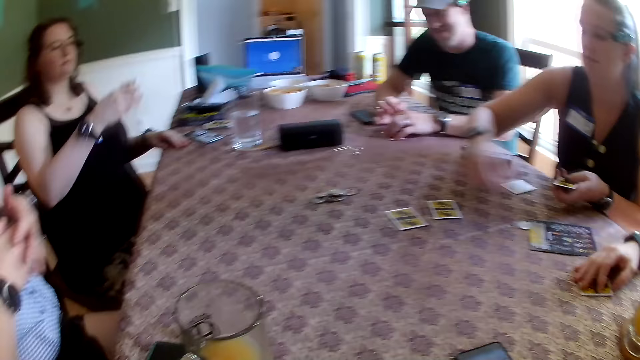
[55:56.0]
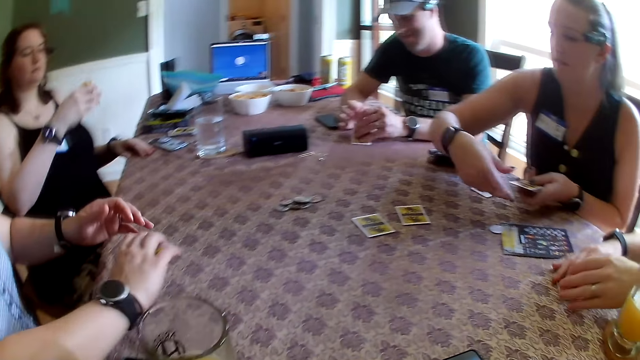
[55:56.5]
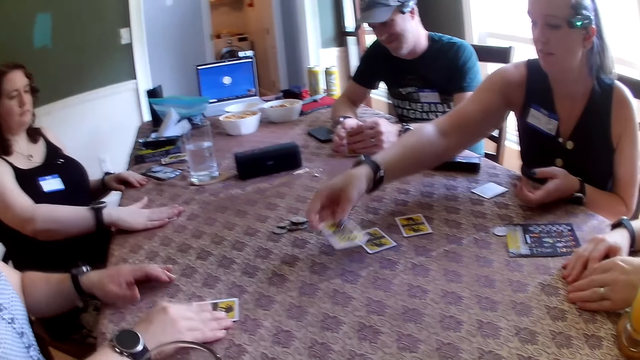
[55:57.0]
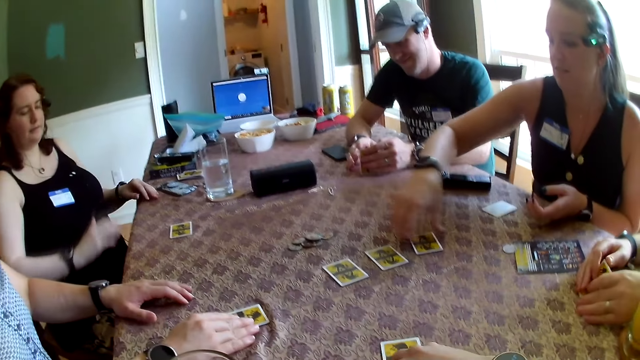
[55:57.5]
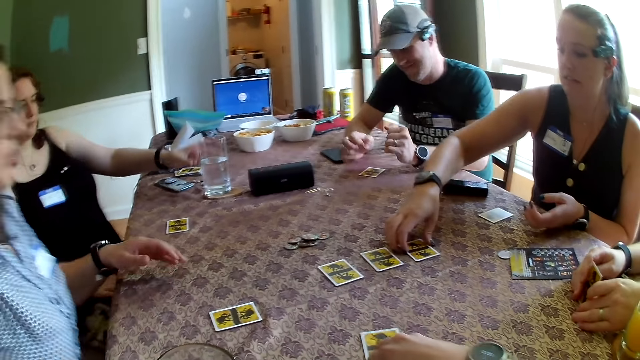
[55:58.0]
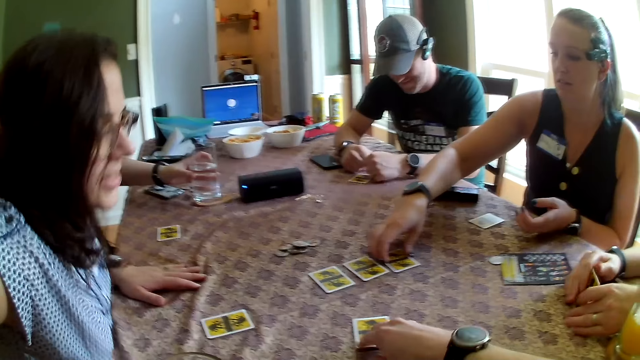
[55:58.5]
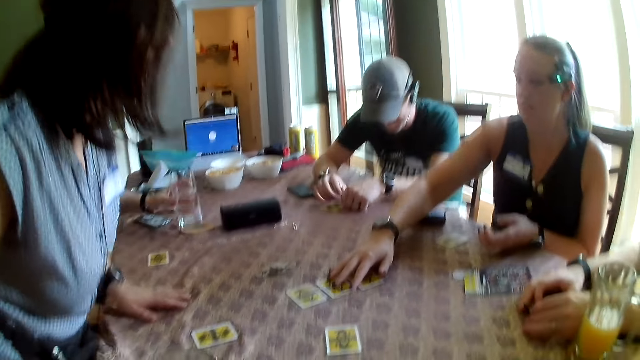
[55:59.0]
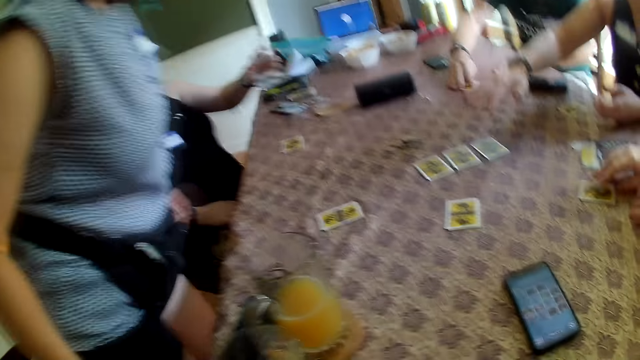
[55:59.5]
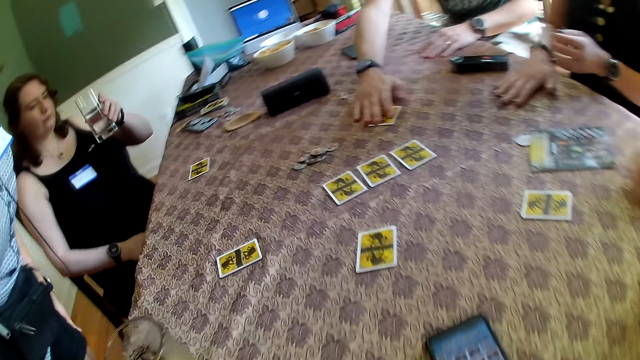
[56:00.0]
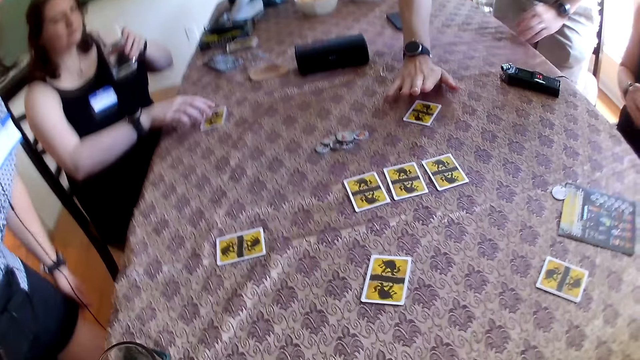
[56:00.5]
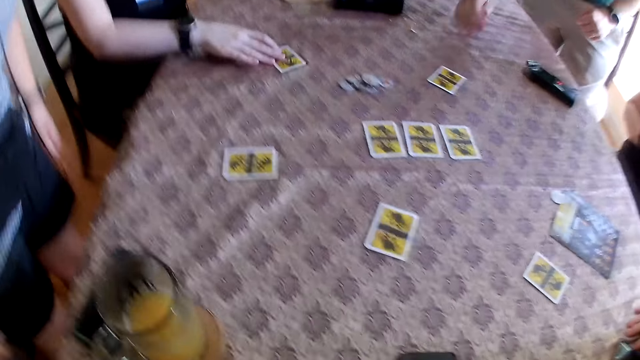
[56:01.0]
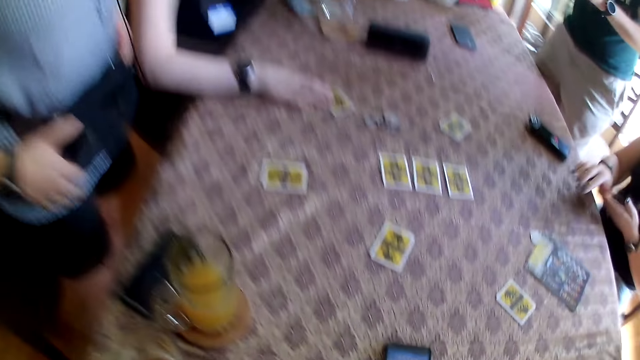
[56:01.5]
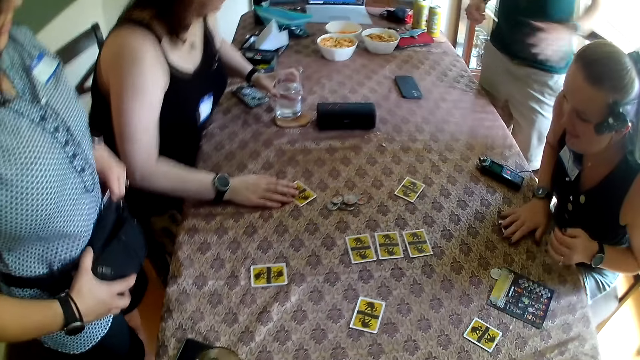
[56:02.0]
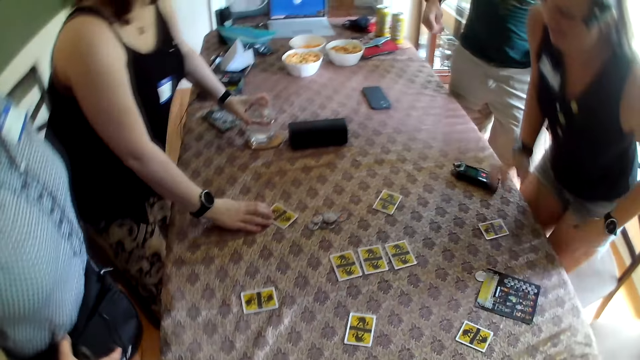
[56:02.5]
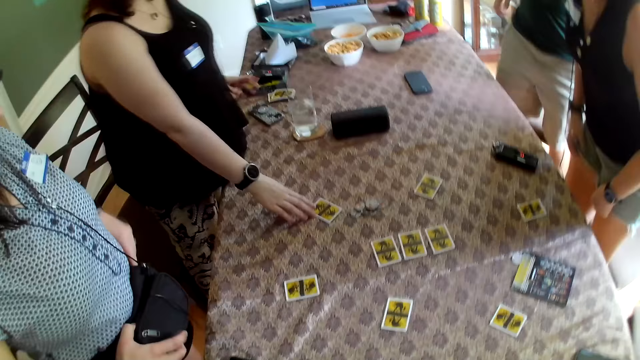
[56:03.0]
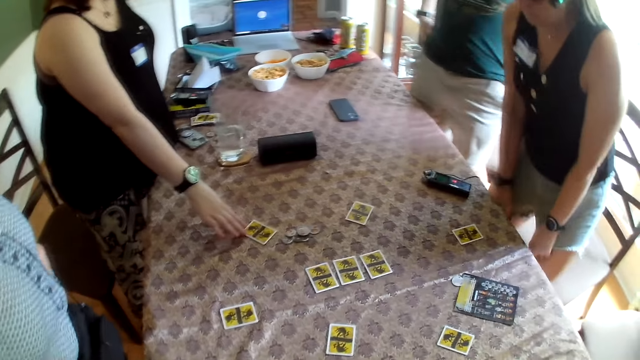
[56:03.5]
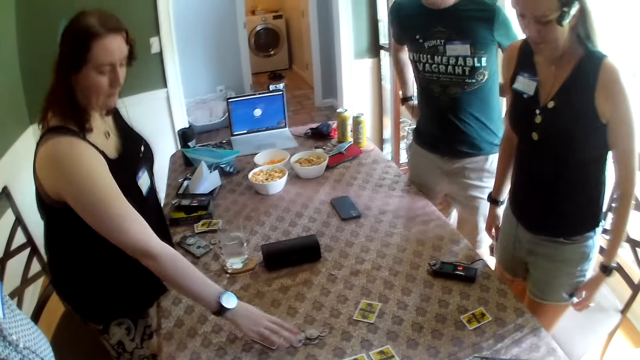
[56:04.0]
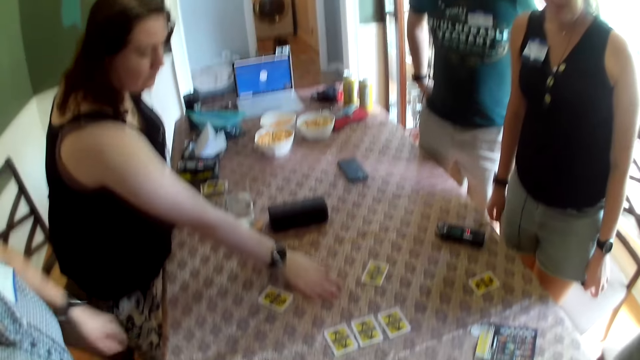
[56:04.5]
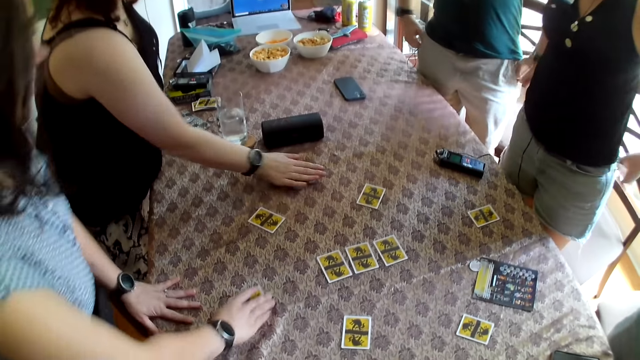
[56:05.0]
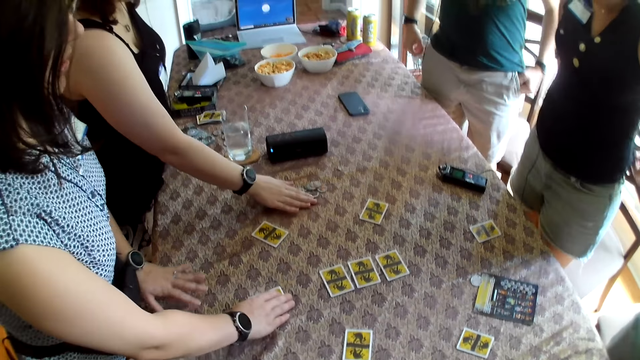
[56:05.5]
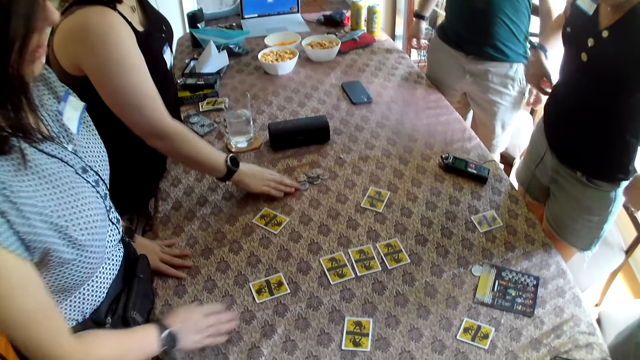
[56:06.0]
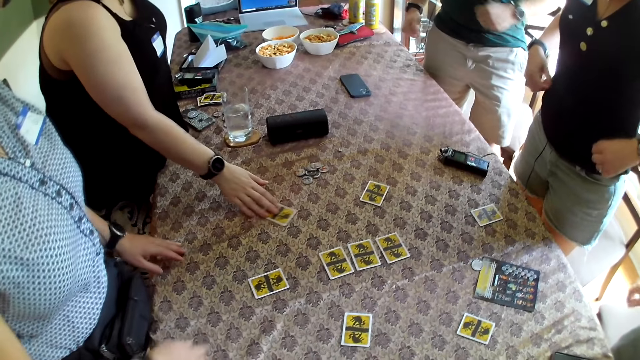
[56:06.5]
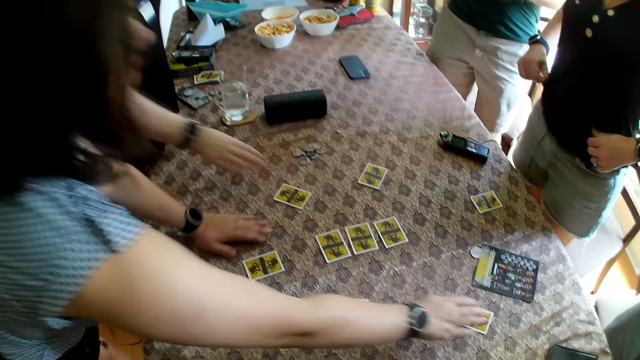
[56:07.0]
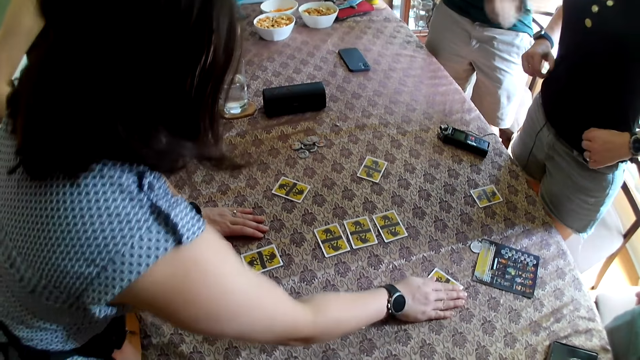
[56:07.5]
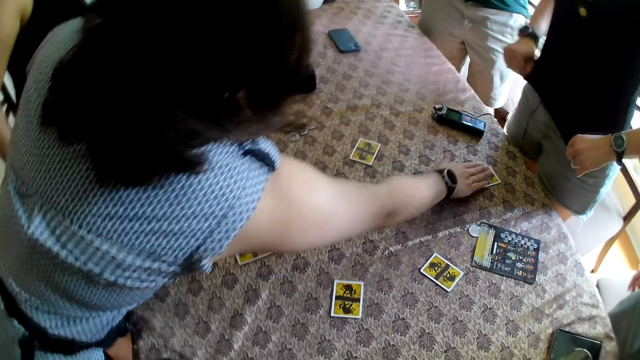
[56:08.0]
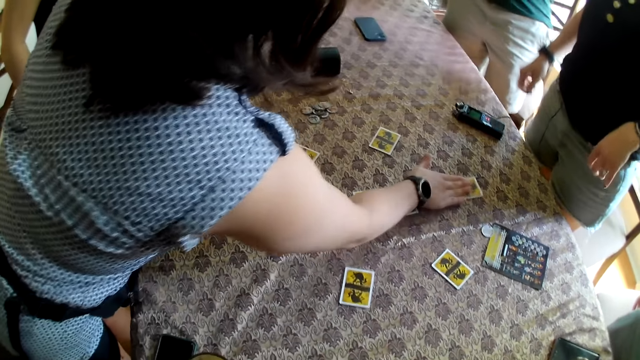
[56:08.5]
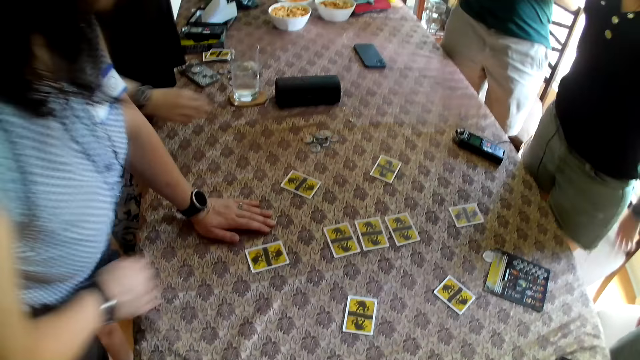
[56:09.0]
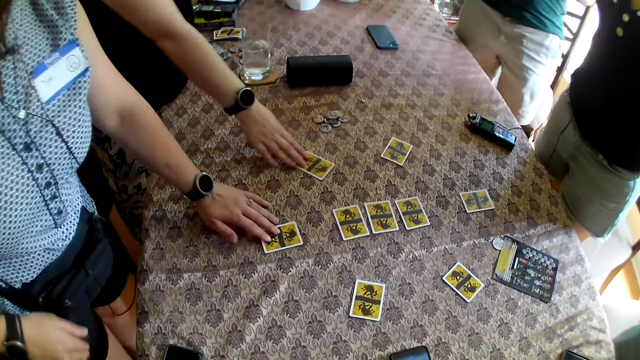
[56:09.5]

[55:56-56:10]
A woman drops a card on the table with her right hand. Another woman drops a card on the table with her right hand. A third woman drops a card on the table with her right hand. The camera wearer puts a card on the table with his right hand. He drops a card on the table with his right hand. He pushes the card on the table. The first woman stands from the chair. A man moves a card on the table with his right hand. The second woman moves a card on the table with her right hand. The camera wearer stands up from the chair. The second woman moves a set of chips with her right hand, touches a set of cards on the table with her right hand, and moves the card on the table with her right hand. The first woman touches the card on the table with her right hand. She touches the card again.

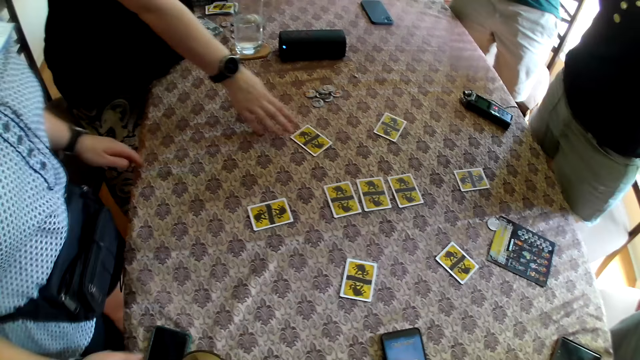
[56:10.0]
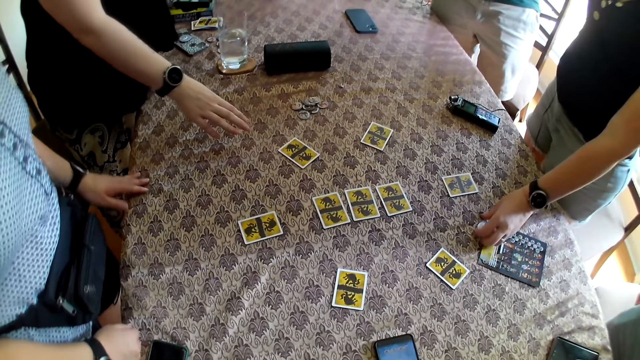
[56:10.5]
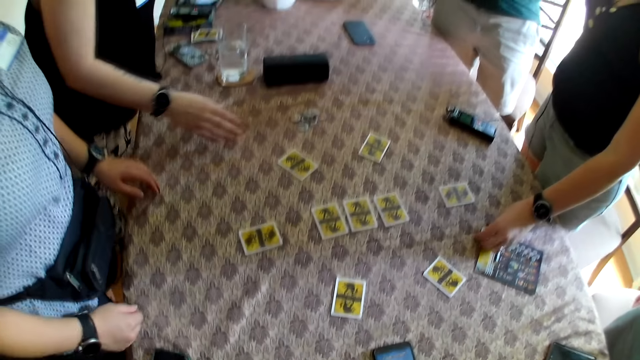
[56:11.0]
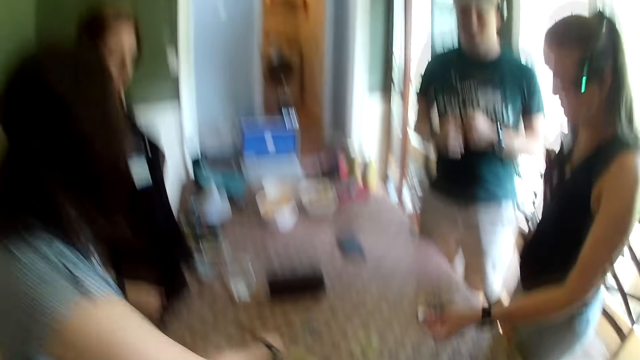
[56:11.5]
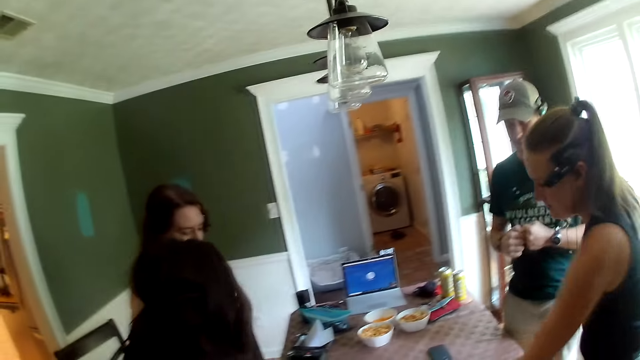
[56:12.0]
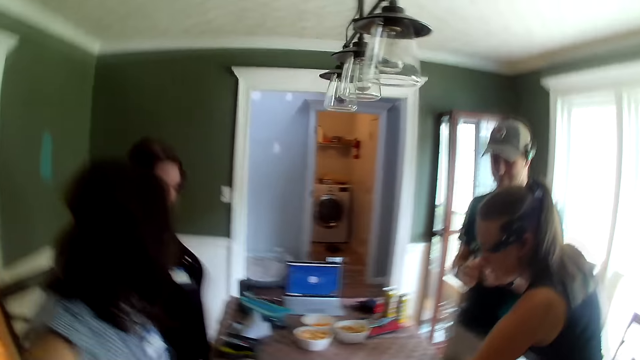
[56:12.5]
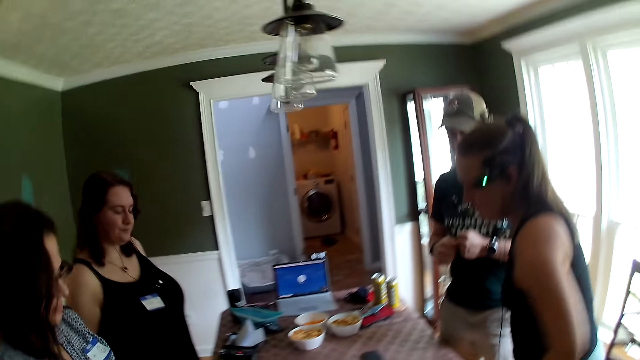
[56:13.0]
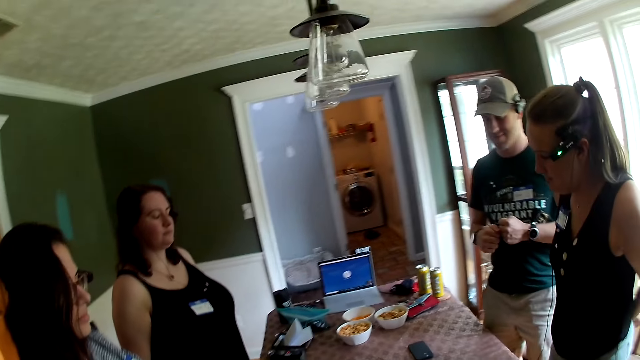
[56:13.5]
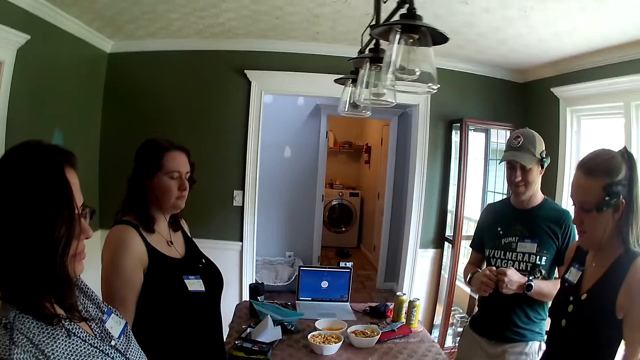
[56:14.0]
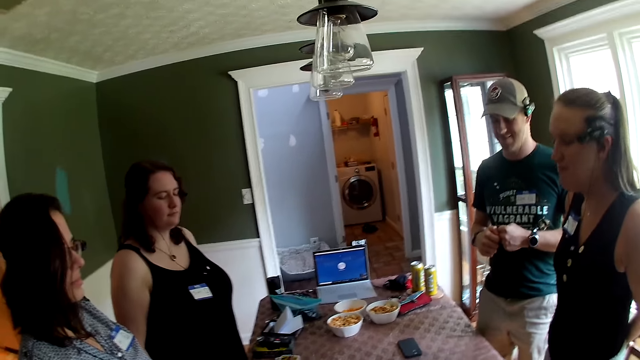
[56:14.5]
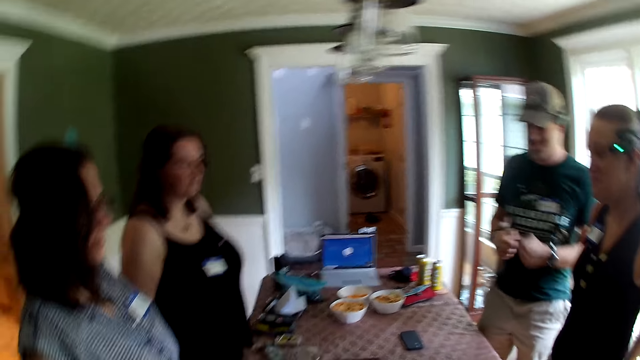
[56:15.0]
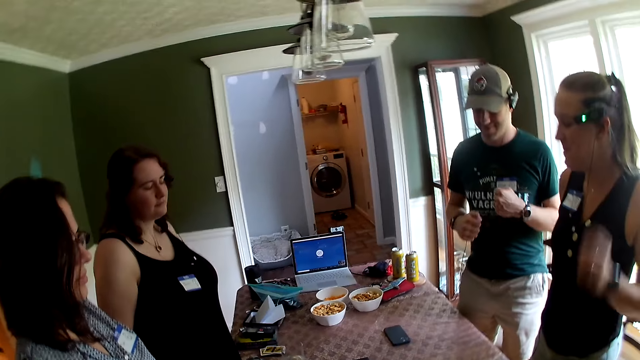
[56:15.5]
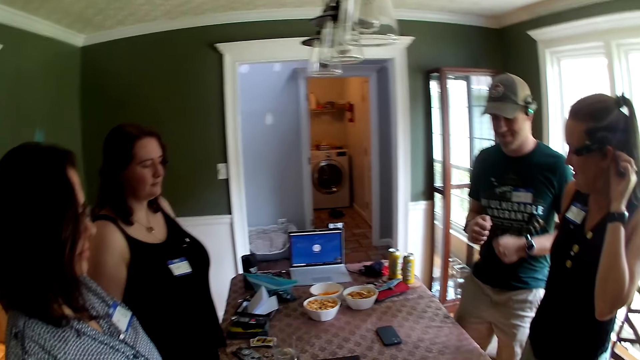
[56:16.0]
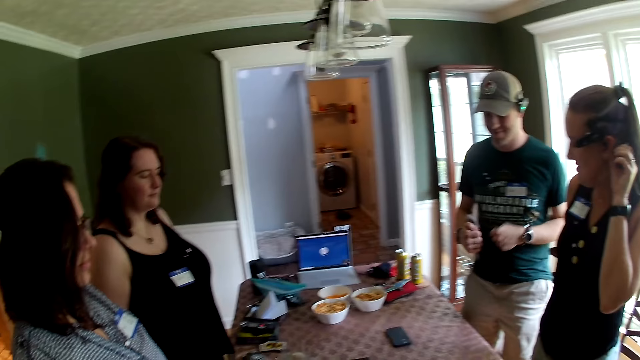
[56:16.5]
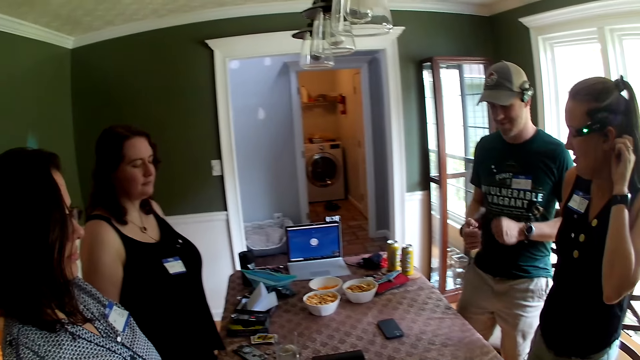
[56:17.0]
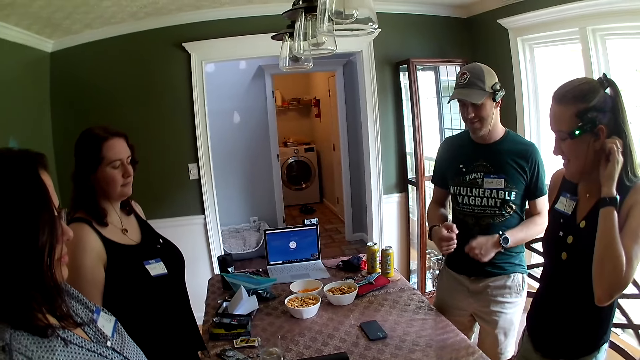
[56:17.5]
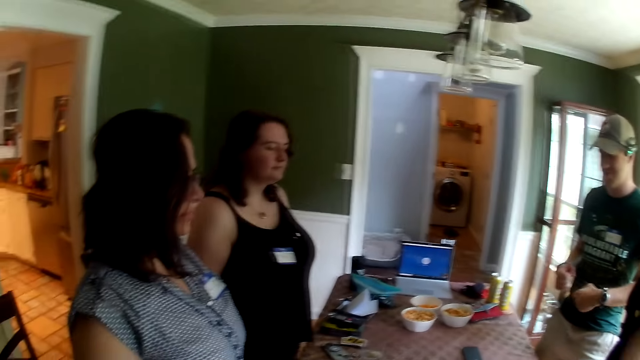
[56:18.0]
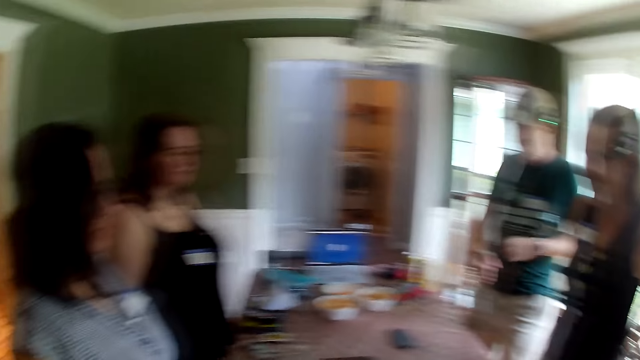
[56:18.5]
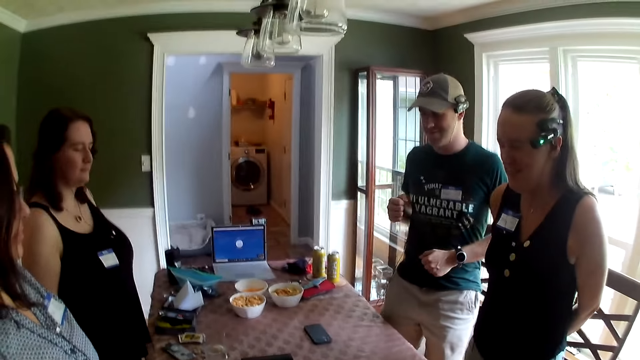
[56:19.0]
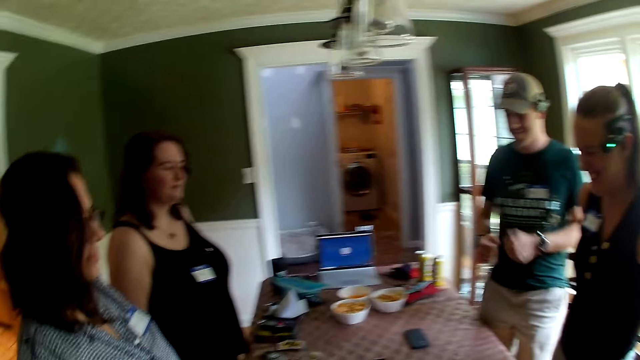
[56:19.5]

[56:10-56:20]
A woman touches the card on the table with her right hand. Another woman picks up the chip on the table with her left hand. The camera wearer stares around the room. A man dances. The other woman touches her head with her left hand.
